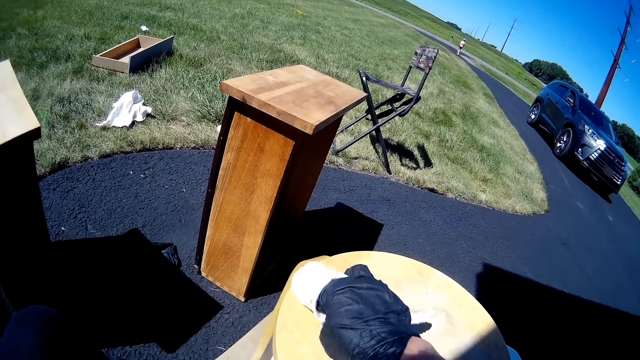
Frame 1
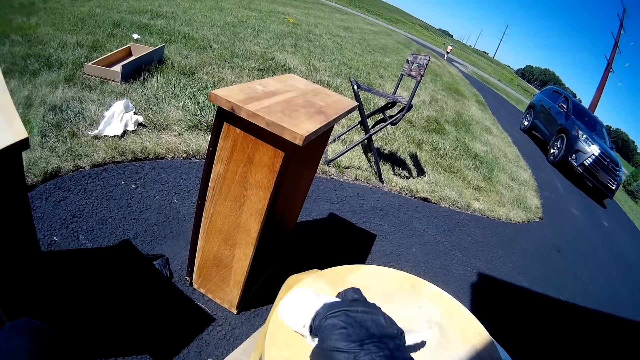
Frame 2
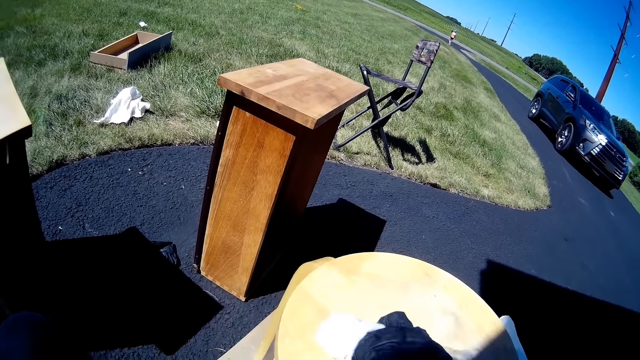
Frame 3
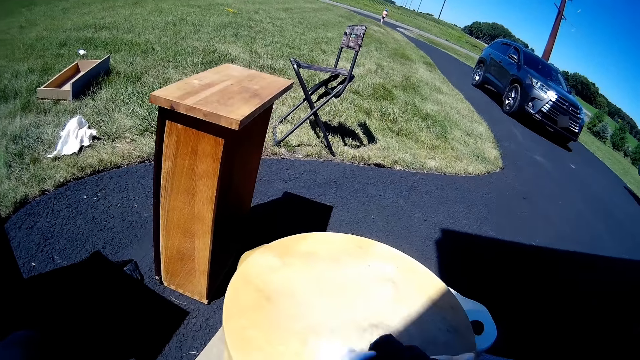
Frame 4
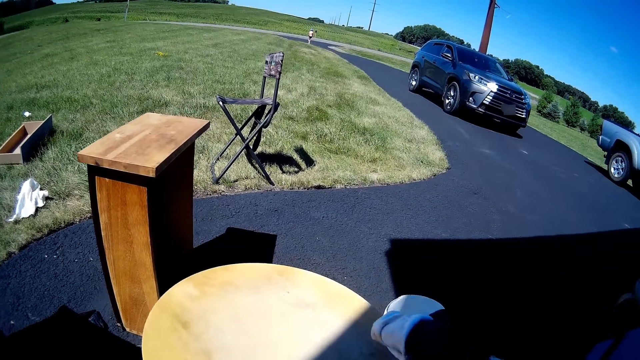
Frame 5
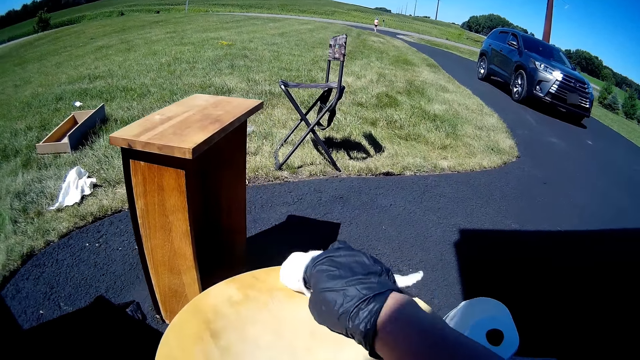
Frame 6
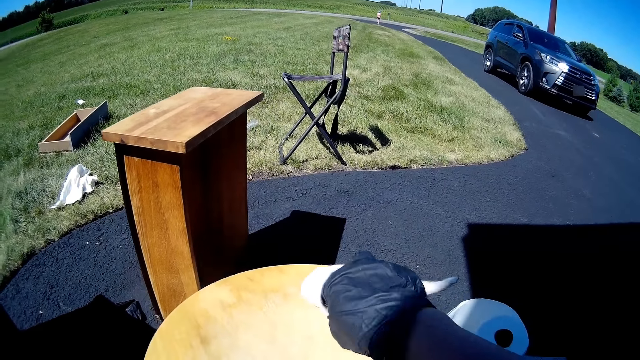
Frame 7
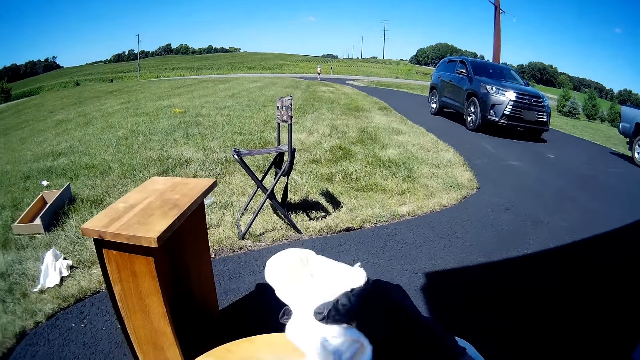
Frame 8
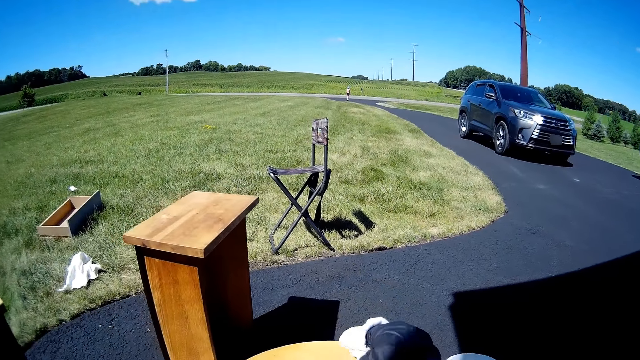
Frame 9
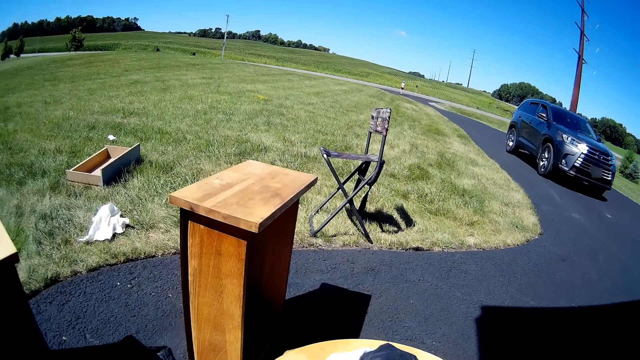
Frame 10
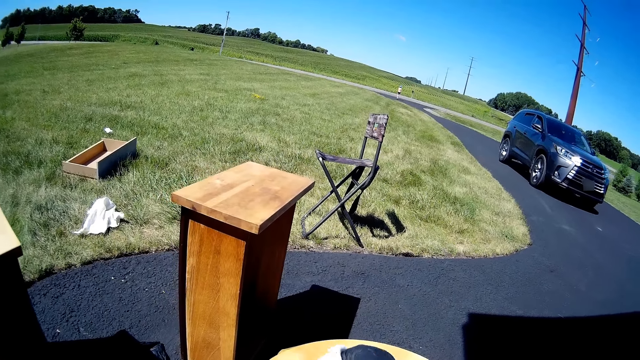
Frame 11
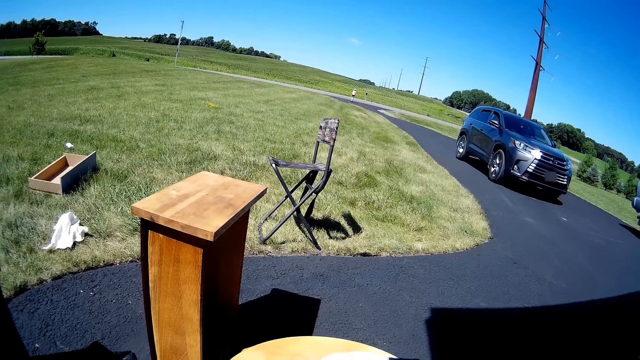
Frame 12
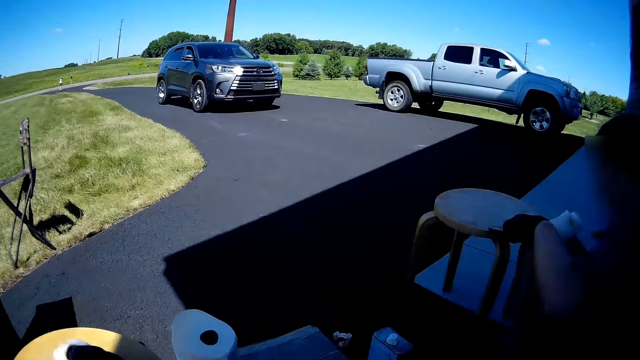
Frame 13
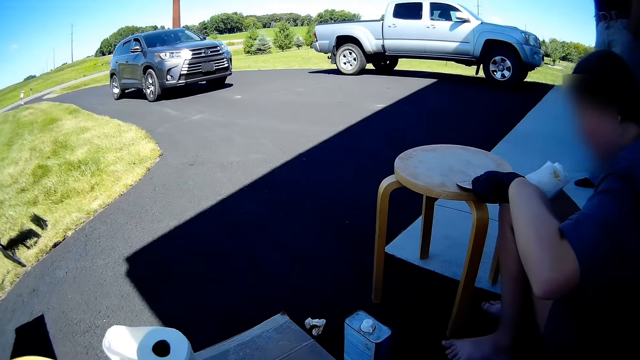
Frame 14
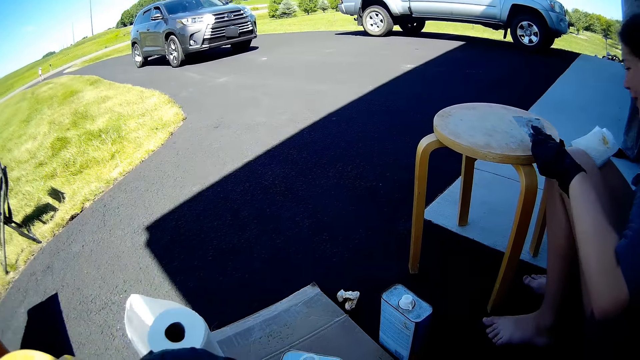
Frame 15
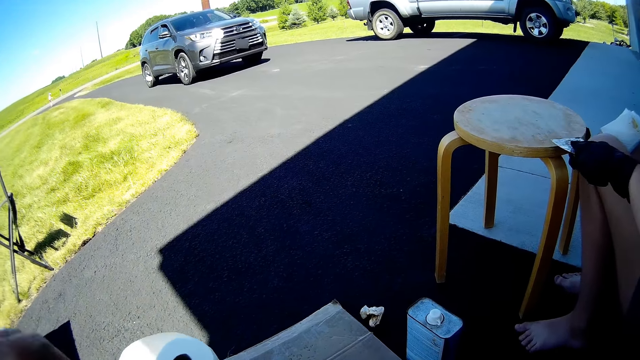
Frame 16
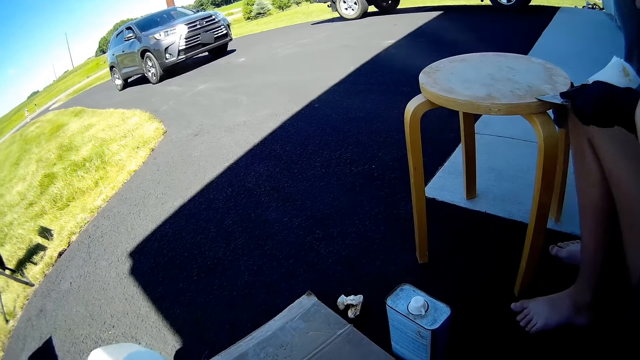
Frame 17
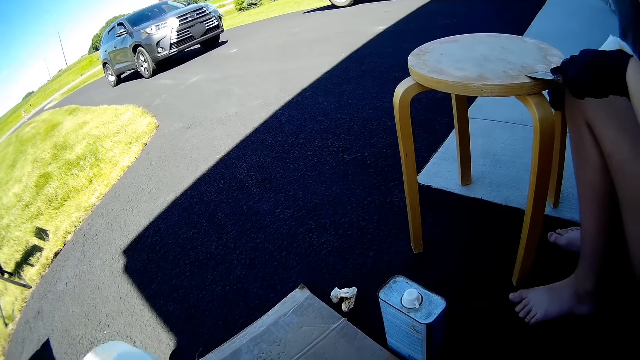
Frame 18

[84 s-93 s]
A man stands at the door. A woman removes dirt on a furniture piece with a scraper.

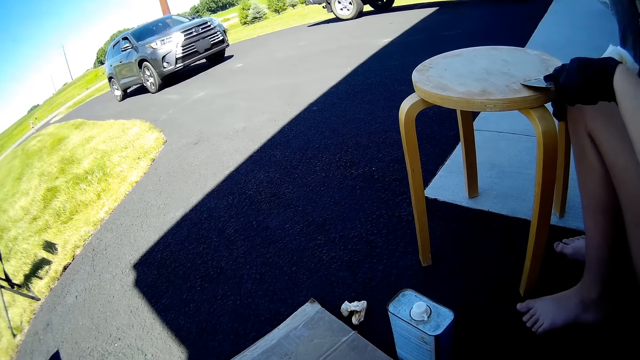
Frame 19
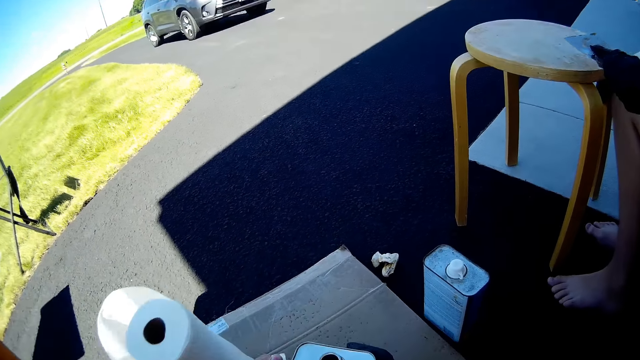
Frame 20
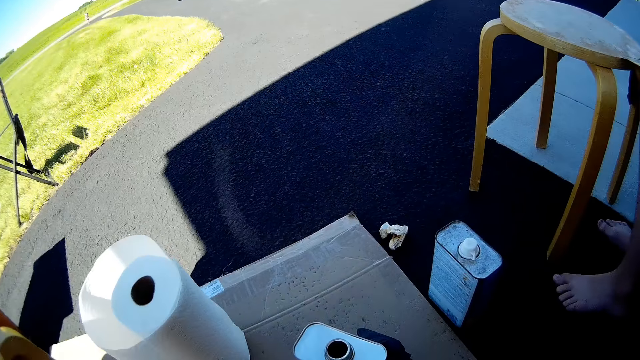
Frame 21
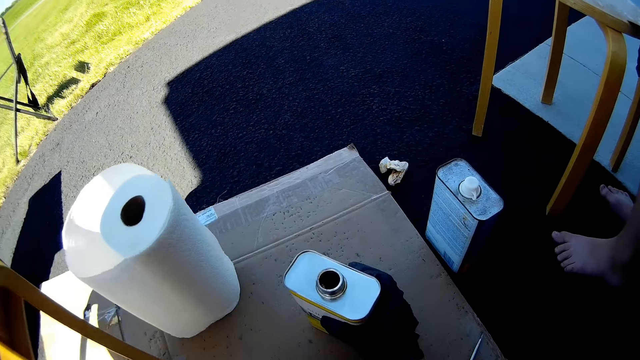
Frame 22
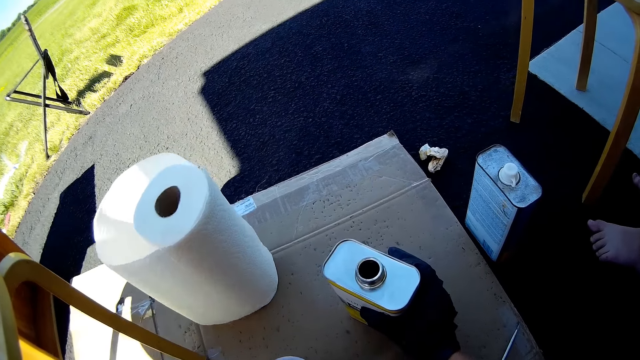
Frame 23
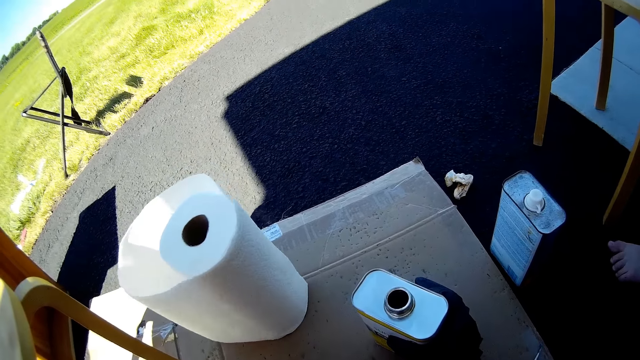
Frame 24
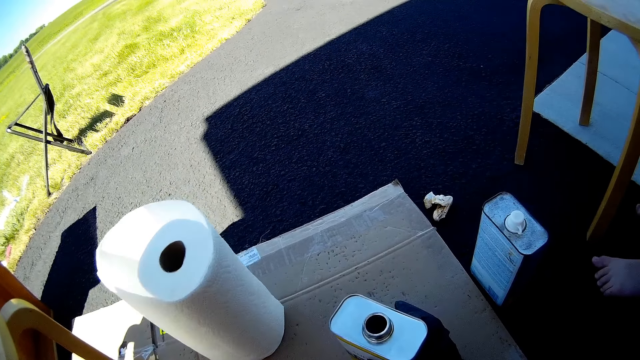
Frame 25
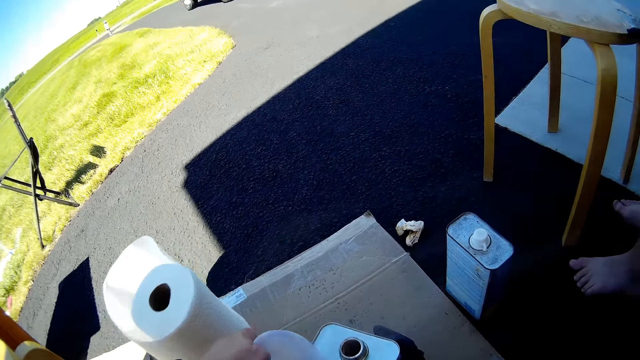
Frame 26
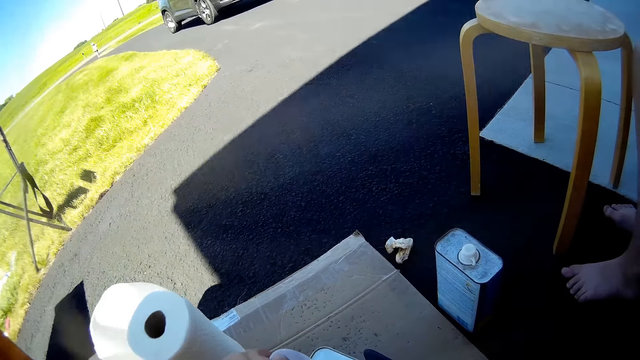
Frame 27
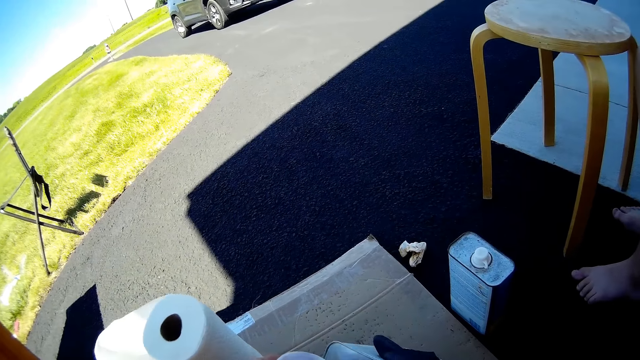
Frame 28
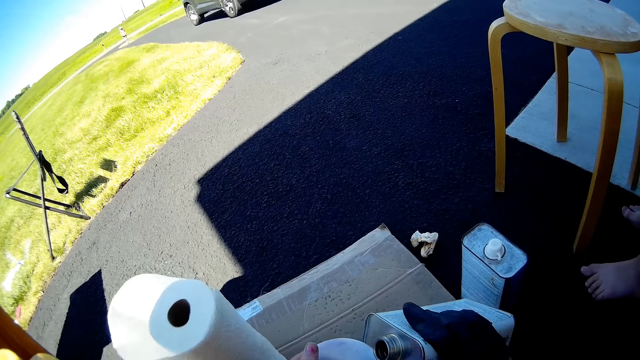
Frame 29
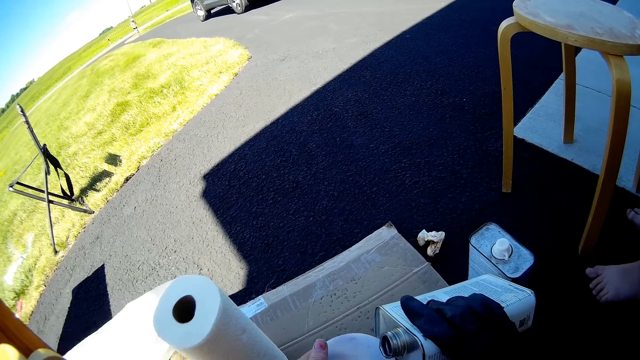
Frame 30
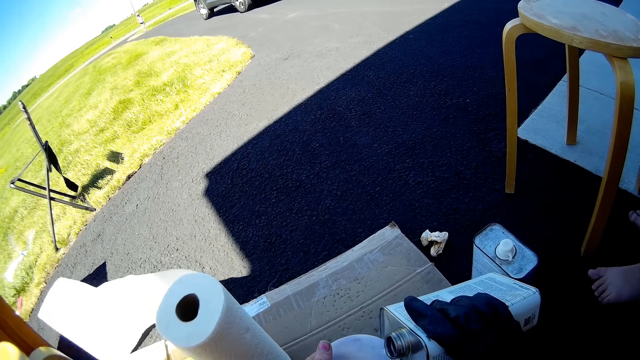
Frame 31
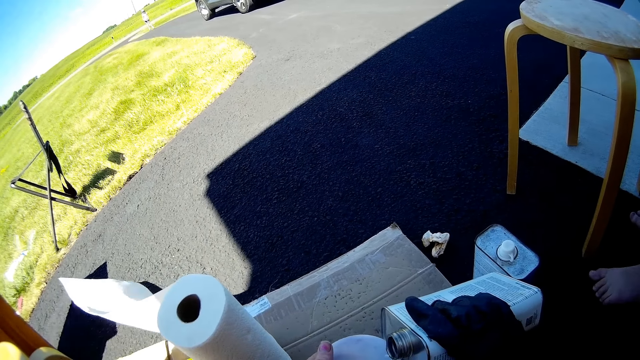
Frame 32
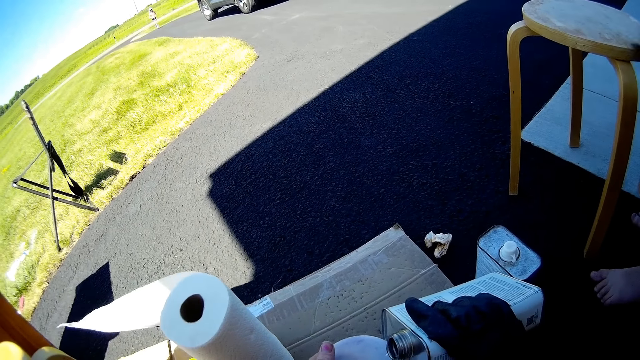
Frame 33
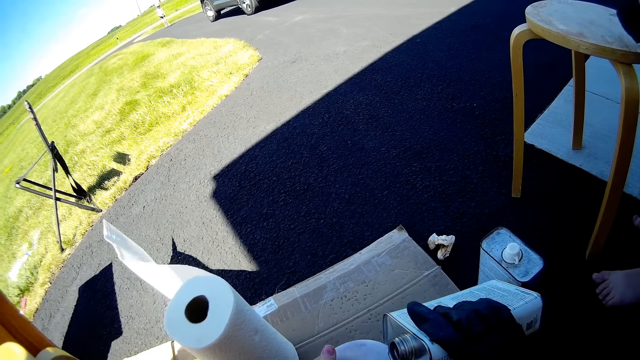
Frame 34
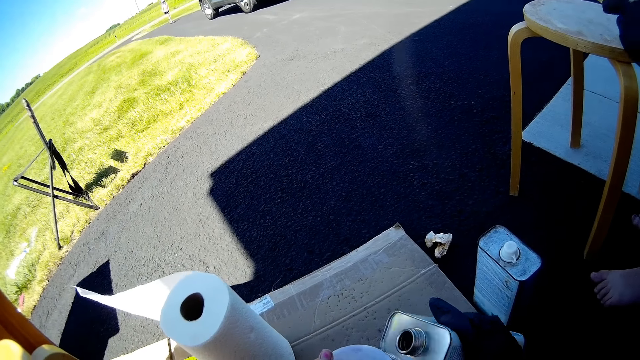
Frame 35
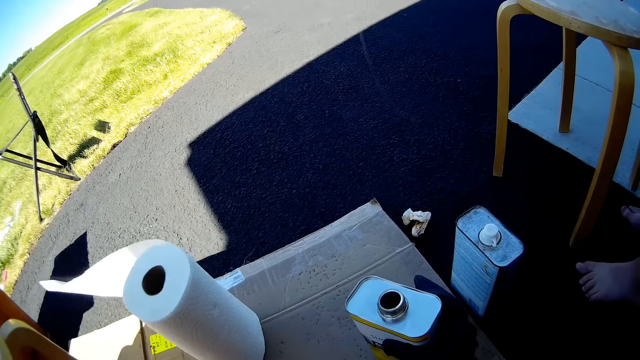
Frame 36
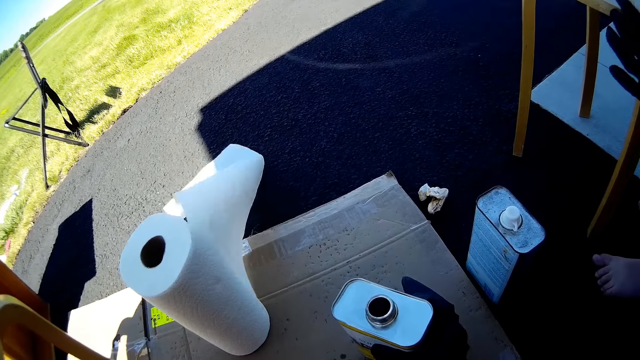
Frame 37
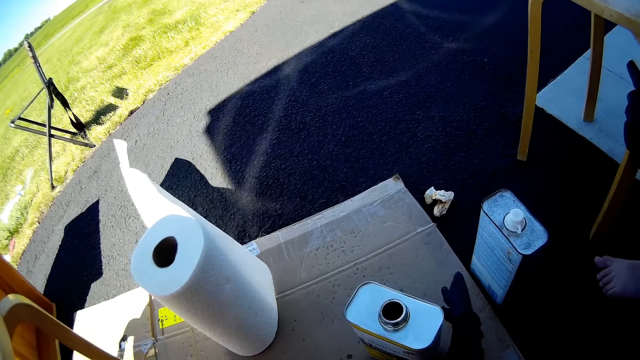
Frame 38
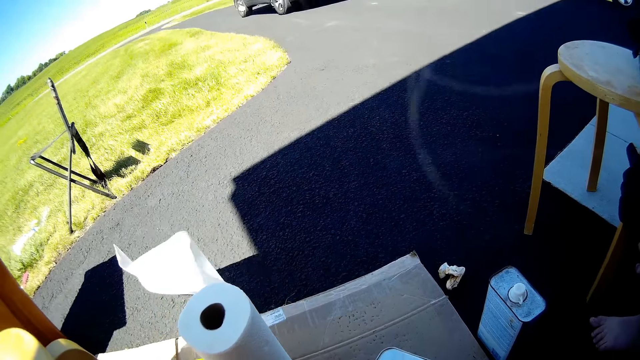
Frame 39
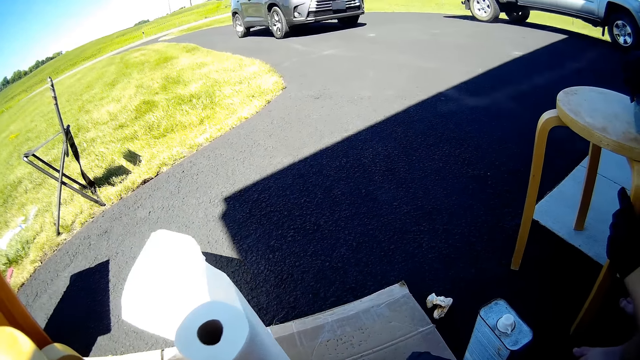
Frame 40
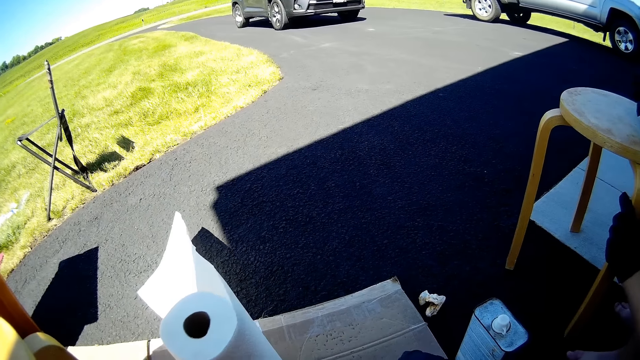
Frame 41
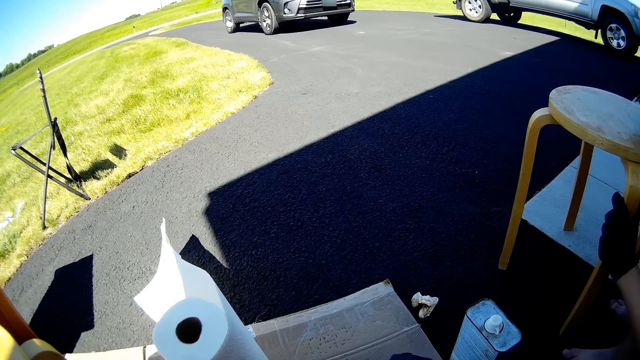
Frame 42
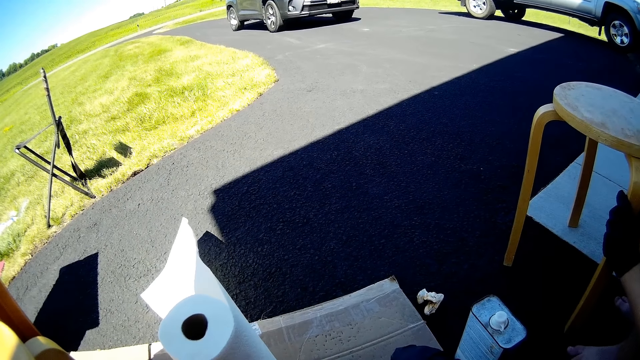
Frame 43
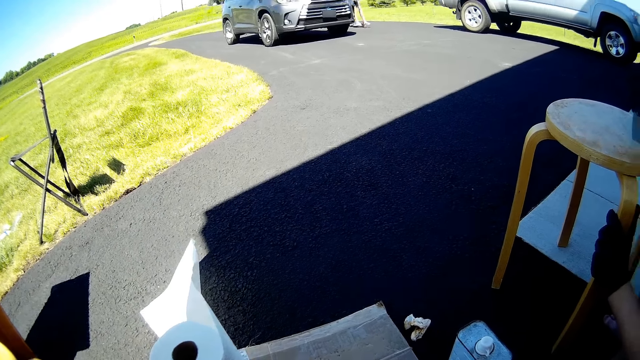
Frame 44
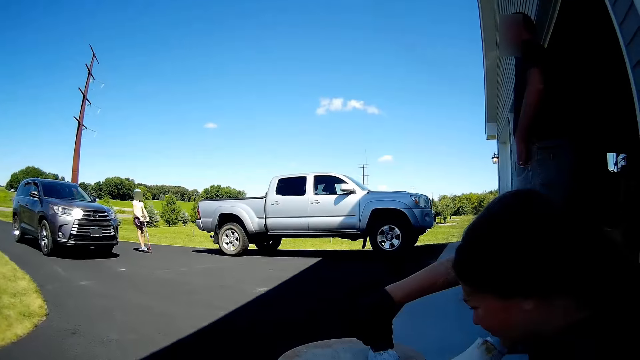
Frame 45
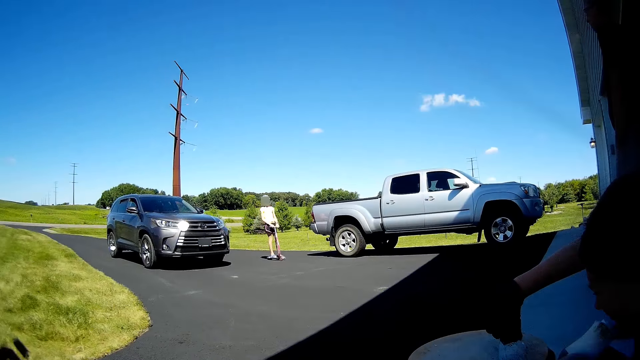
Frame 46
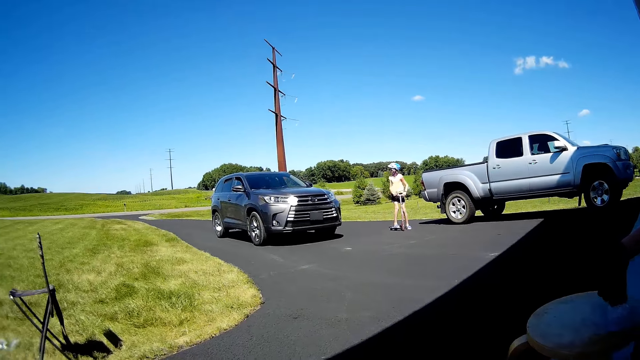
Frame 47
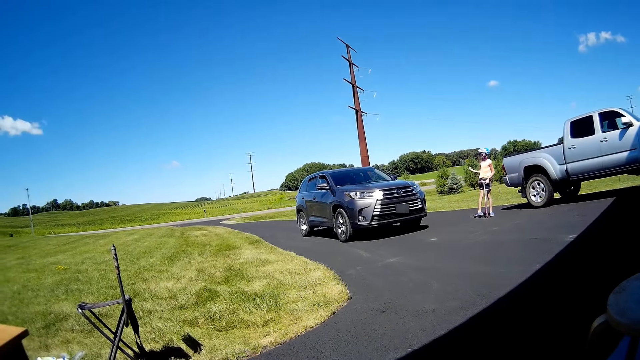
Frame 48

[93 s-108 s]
The camera wearer holds a paint oil tin or jerrycan with a hand. They pour paint oil in a bowl. They put the jerrycan on the stand. They close the tin with a lid. The woman sits on the floor. A girl rides a scooter. The man stands at the door. The woman removes dirt on the furniture with the scraper.
